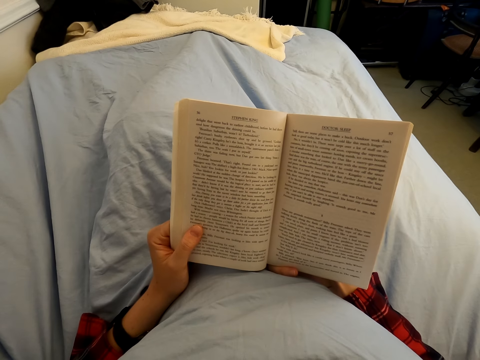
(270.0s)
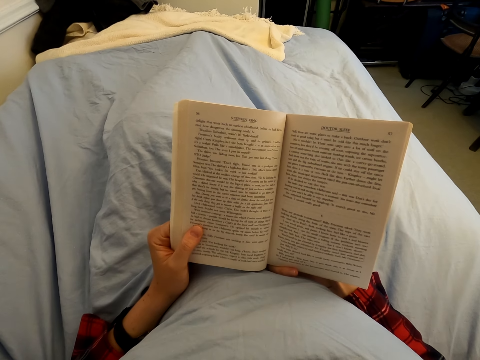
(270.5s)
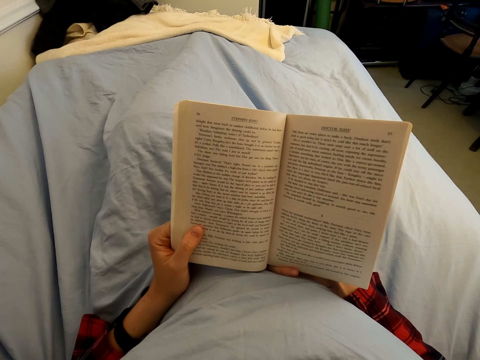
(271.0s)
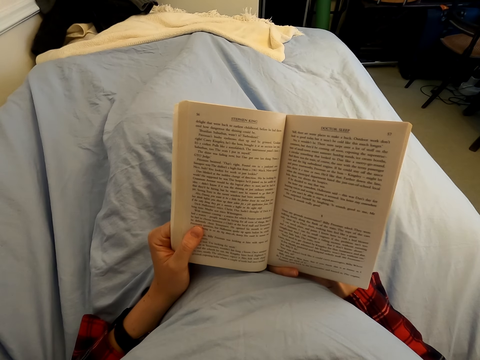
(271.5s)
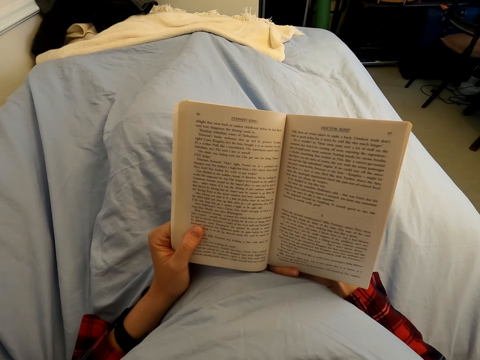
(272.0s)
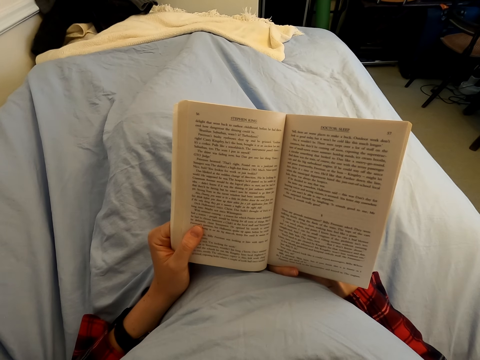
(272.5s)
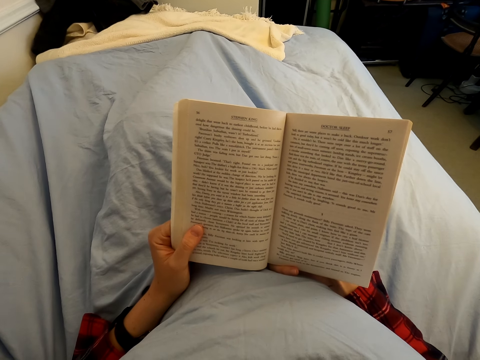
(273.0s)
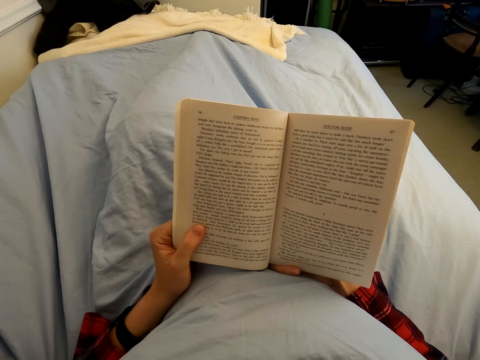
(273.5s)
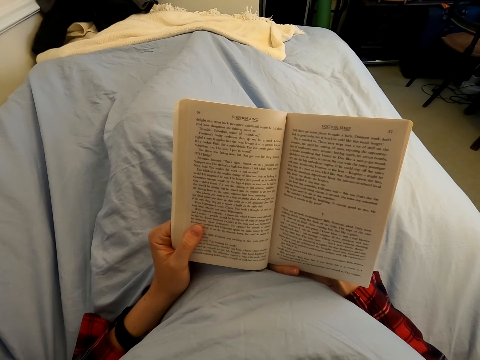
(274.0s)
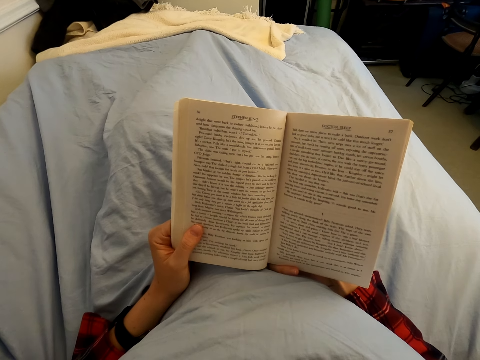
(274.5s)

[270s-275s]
The camera wearer reads the book.

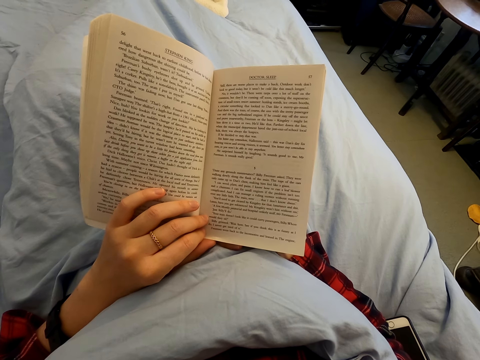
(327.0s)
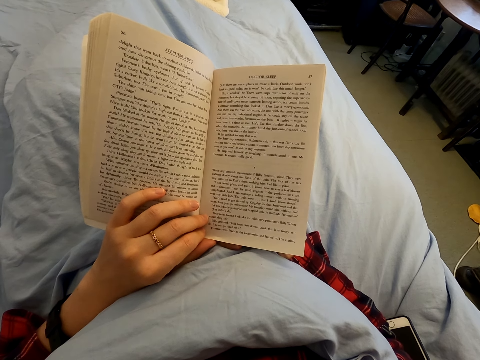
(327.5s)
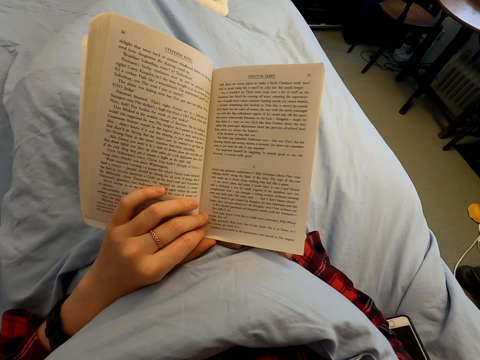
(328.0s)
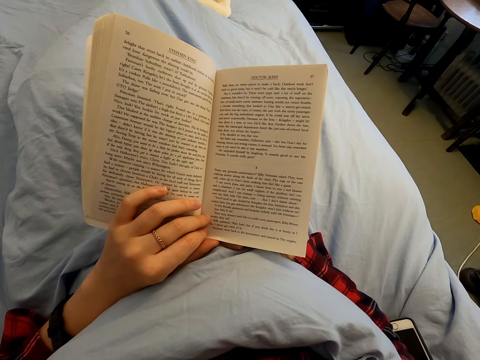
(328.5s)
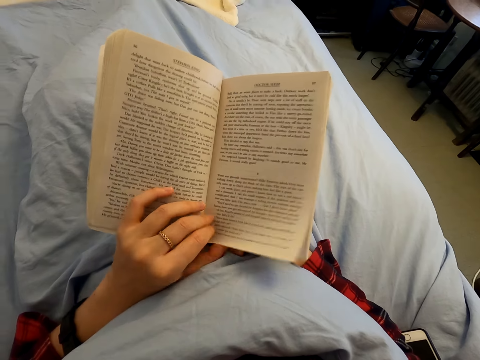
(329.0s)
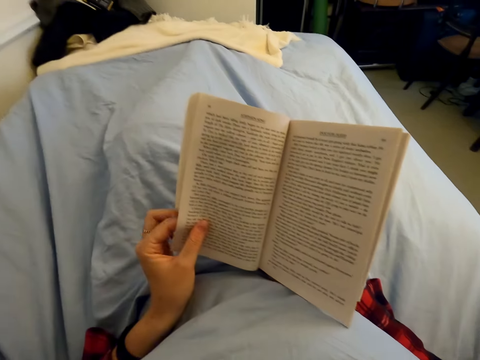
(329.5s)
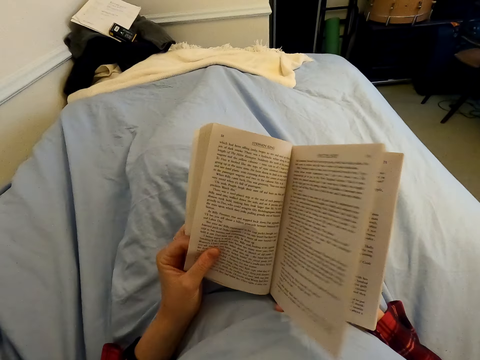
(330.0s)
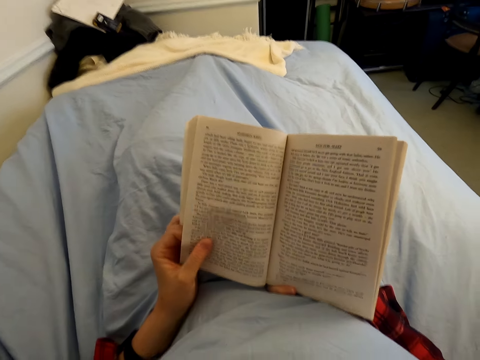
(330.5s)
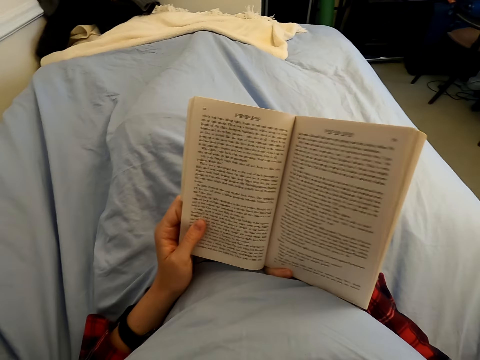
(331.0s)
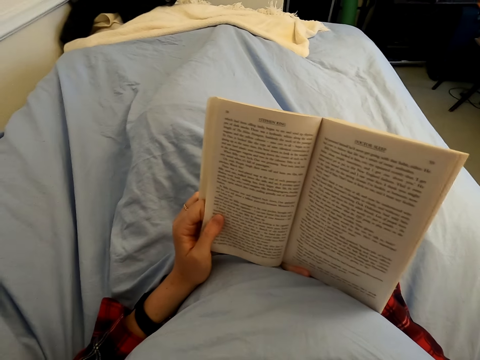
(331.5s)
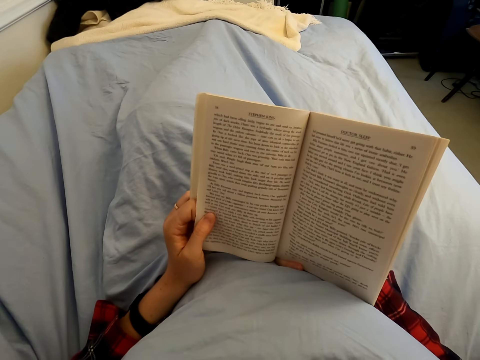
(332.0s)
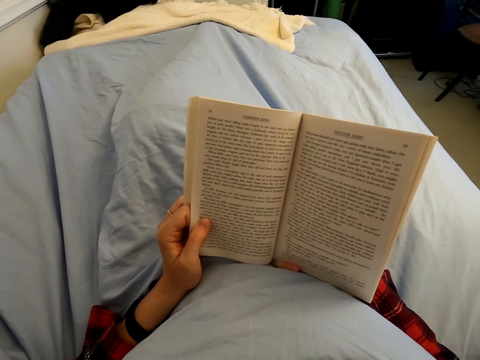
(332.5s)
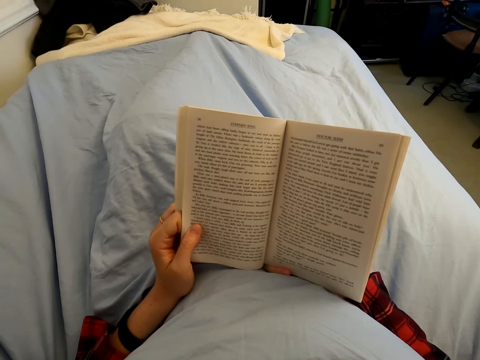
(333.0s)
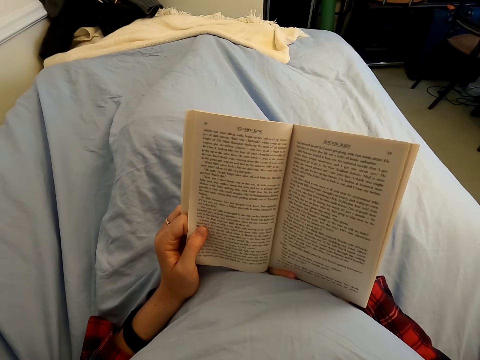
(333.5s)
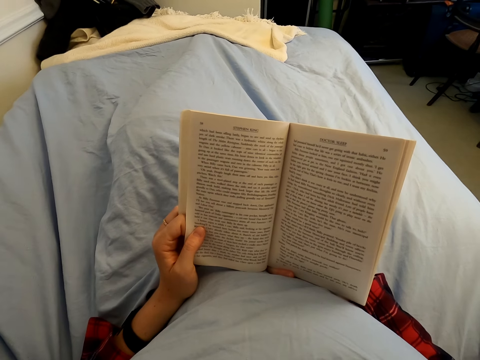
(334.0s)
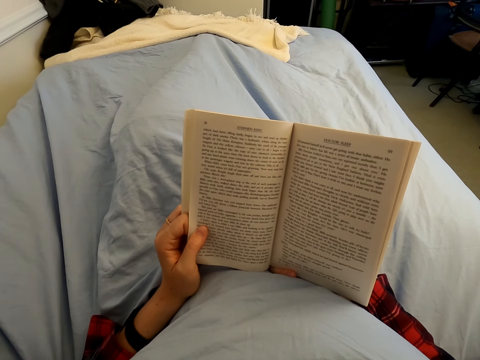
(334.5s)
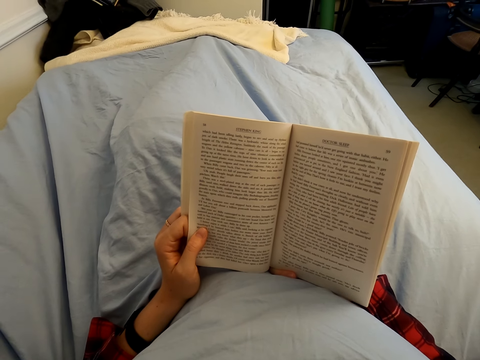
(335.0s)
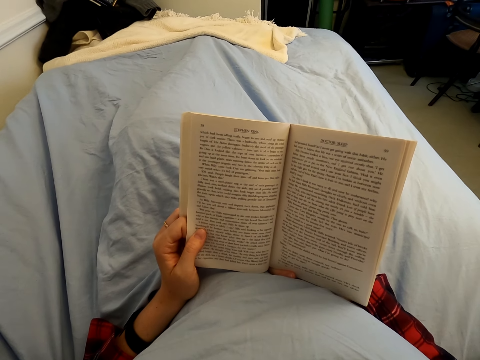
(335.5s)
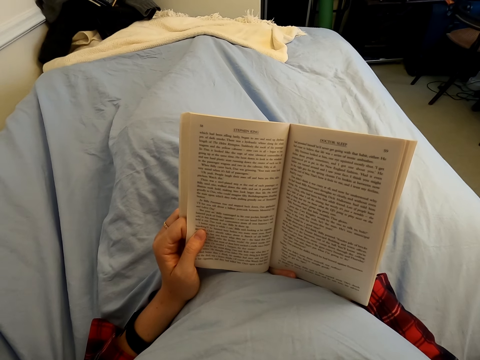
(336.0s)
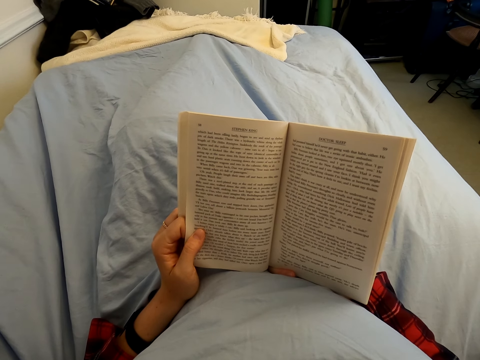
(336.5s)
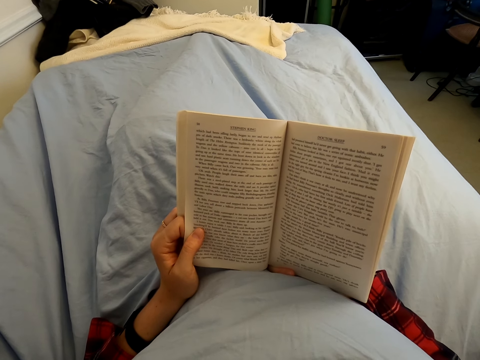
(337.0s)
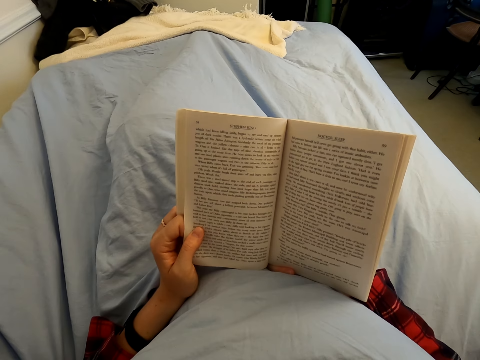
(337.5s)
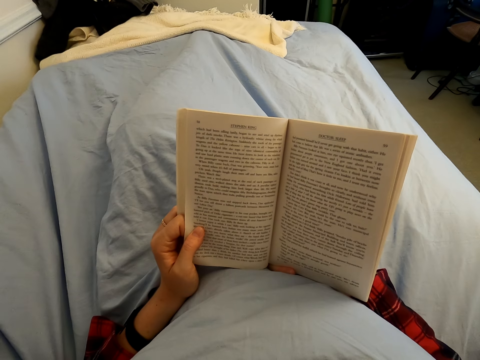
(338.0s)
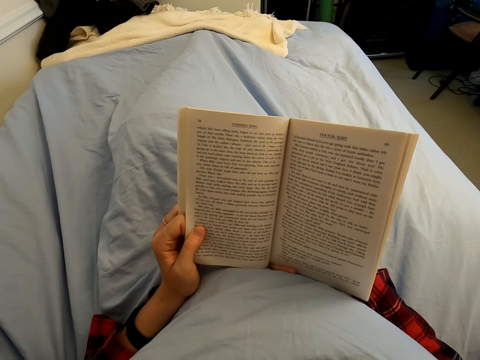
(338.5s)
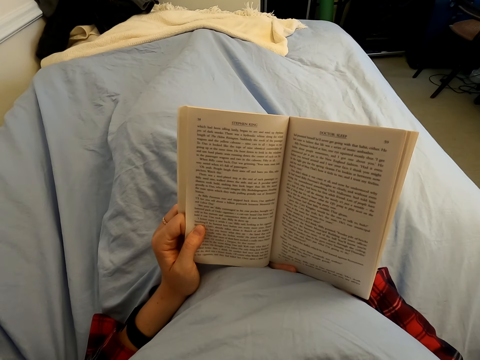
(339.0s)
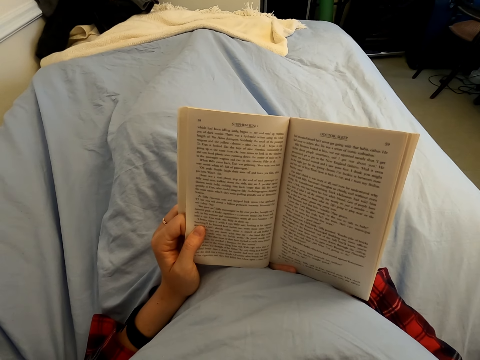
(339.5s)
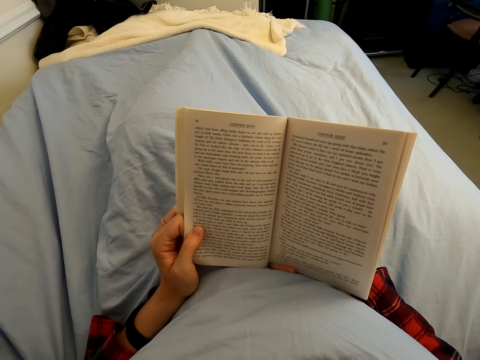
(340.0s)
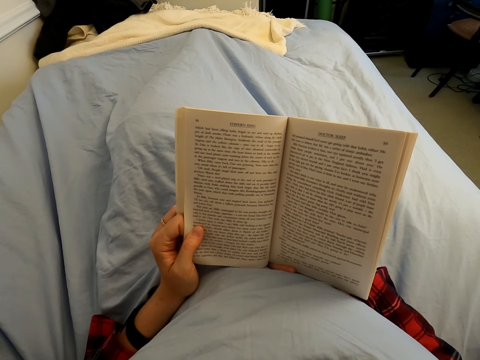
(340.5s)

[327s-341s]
The camera wearer opens a page with his left hand. He peruses the novel page. He reads the novel. He reads a book.

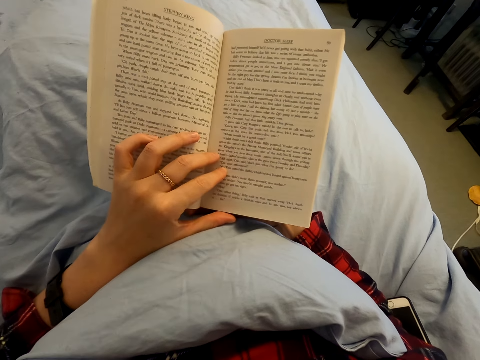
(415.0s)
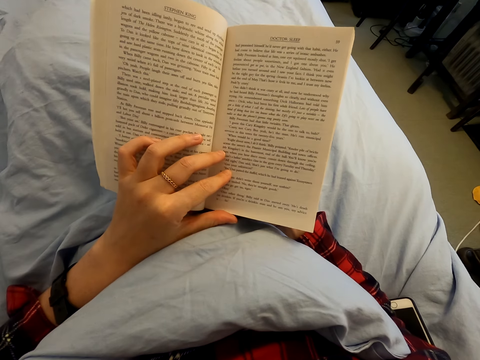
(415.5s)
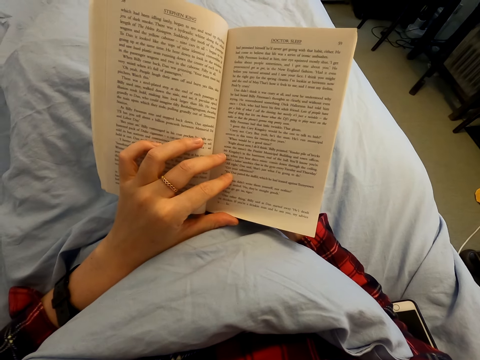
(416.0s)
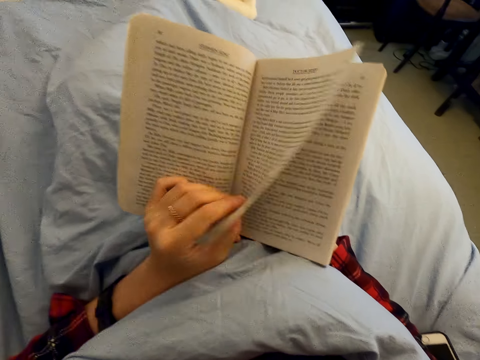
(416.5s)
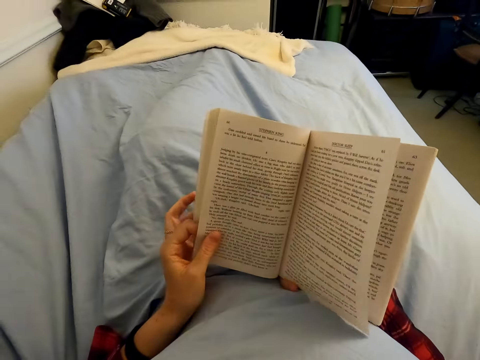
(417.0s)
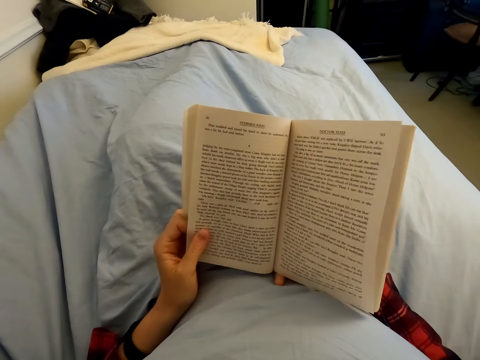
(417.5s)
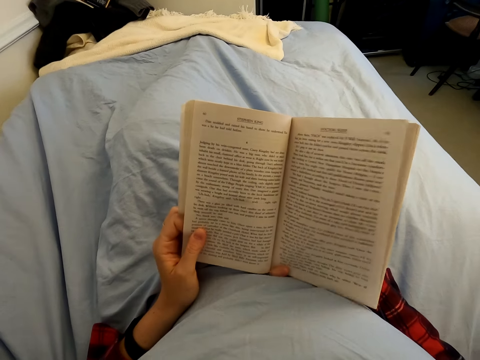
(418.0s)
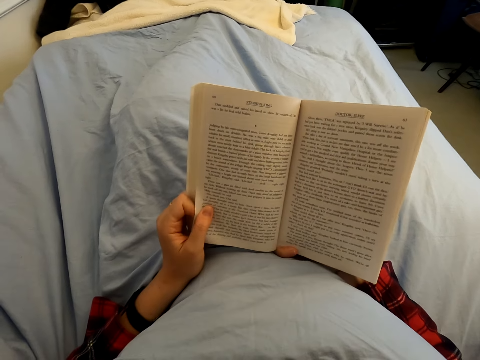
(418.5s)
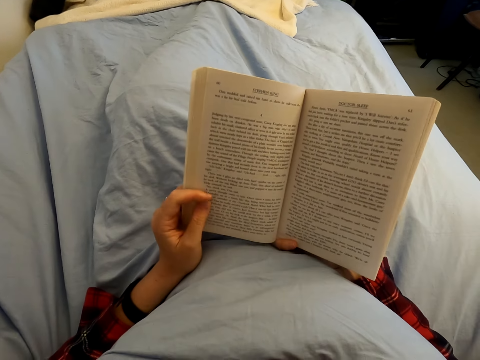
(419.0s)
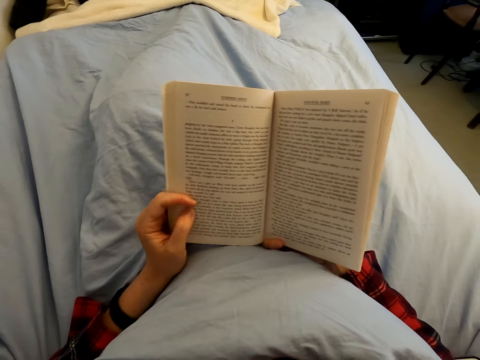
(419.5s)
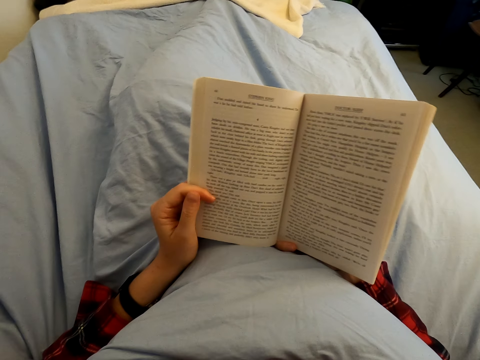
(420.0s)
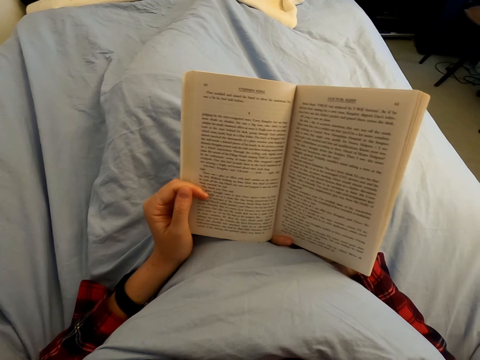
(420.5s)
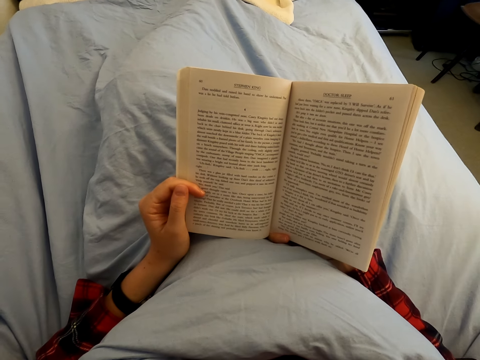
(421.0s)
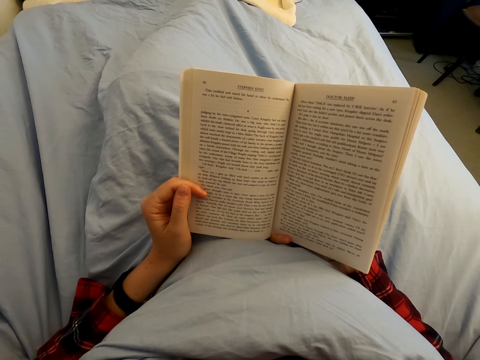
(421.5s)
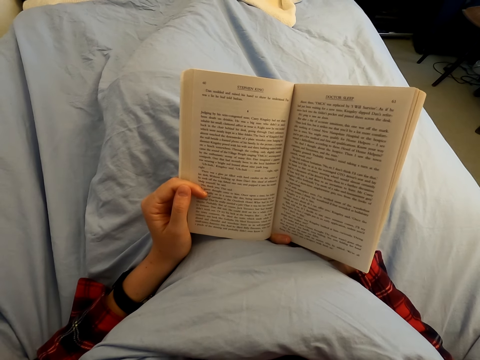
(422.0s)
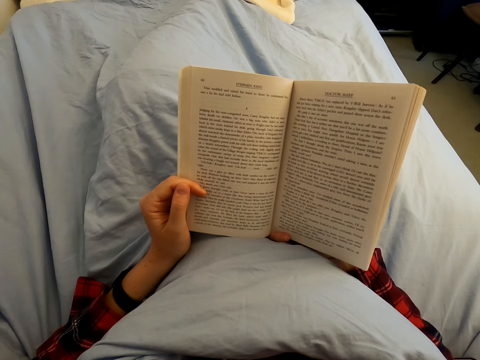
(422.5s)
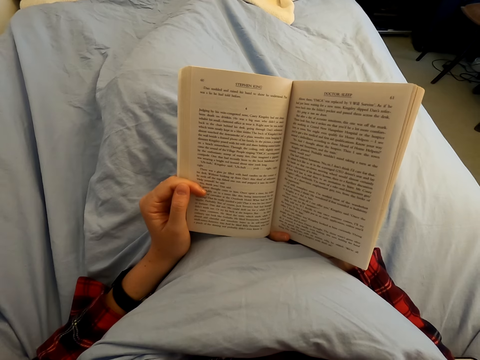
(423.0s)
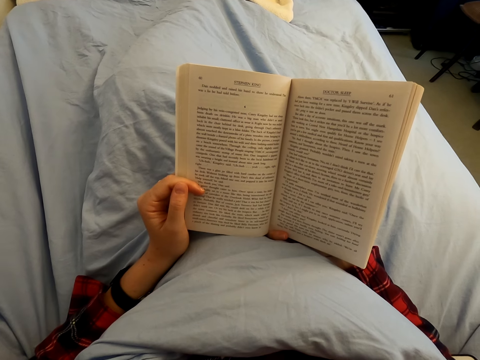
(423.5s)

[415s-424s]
The camera wearer opens a page with his left hand. He peruses the novel page. He reads the novel.
